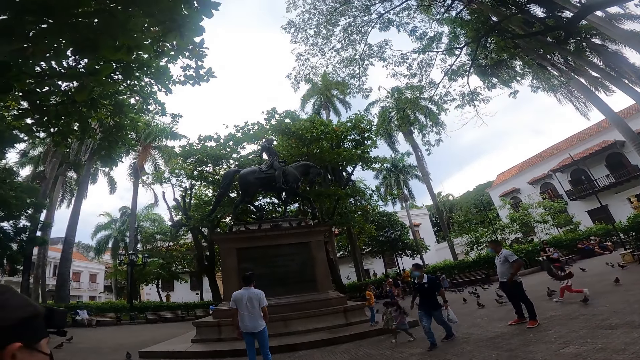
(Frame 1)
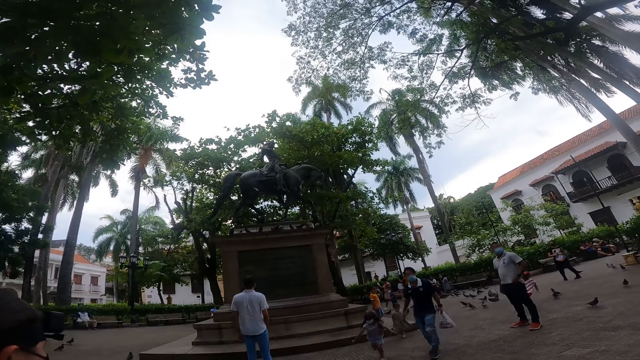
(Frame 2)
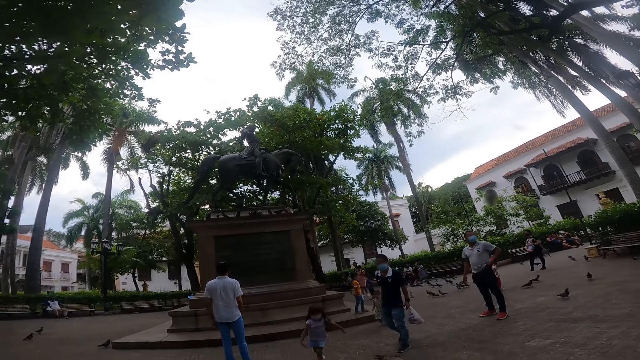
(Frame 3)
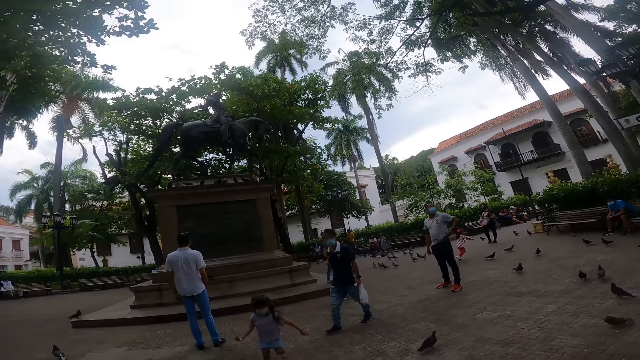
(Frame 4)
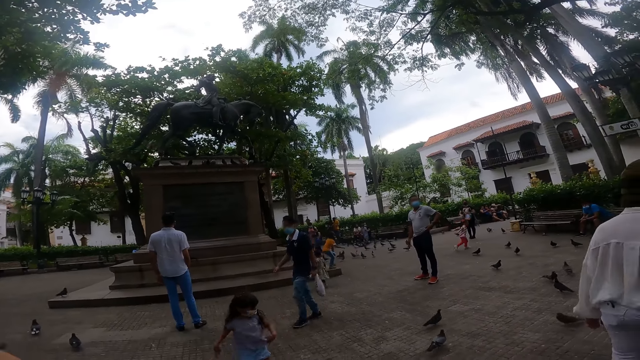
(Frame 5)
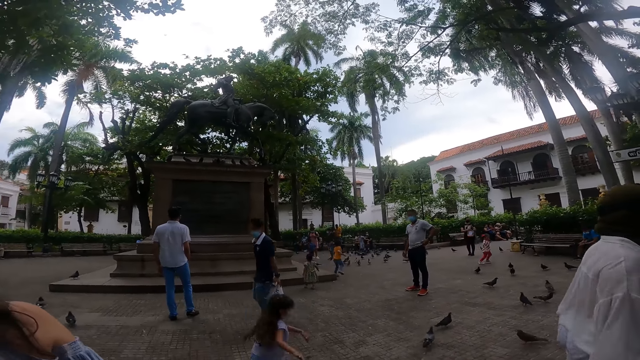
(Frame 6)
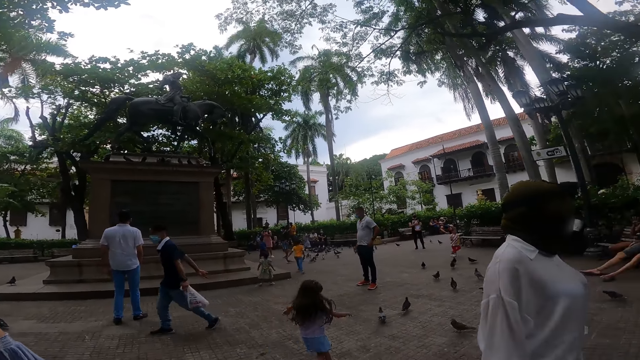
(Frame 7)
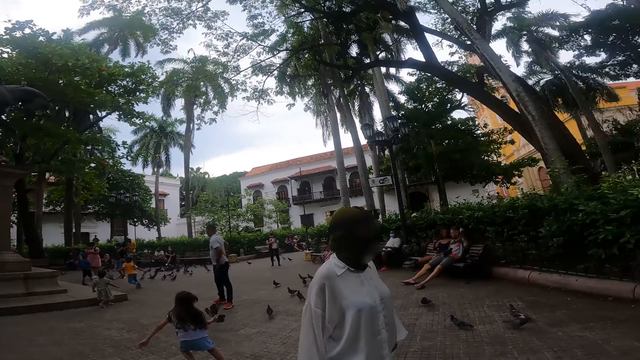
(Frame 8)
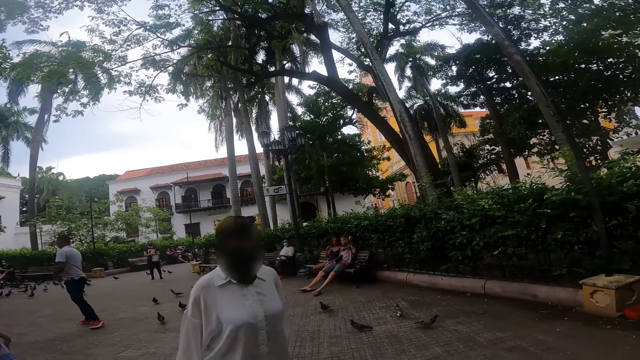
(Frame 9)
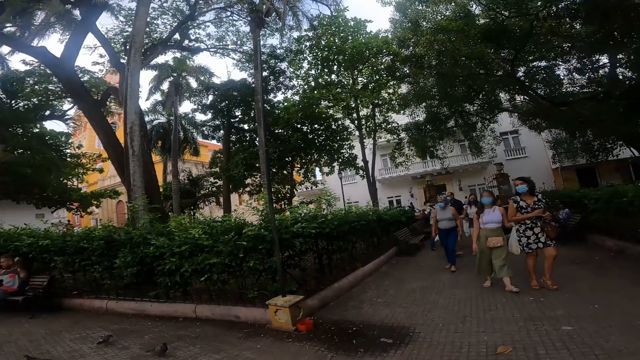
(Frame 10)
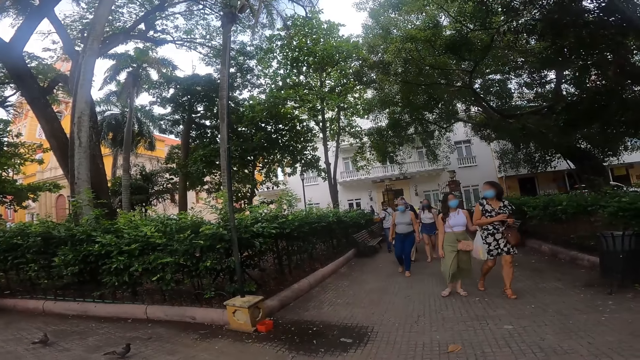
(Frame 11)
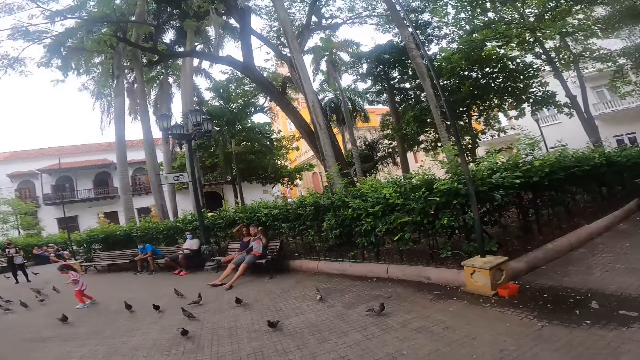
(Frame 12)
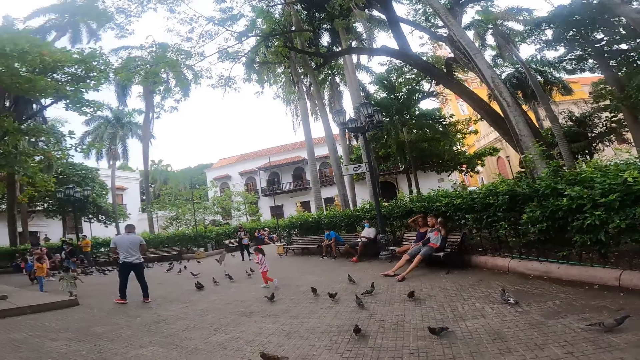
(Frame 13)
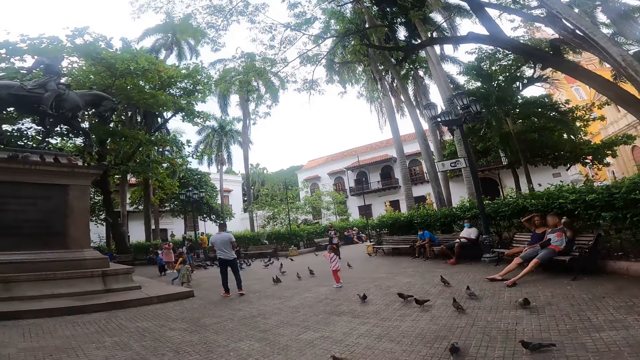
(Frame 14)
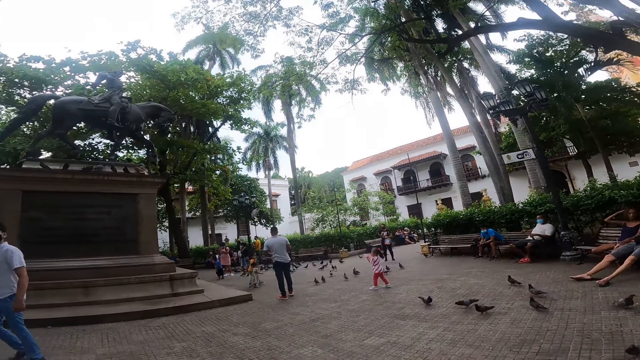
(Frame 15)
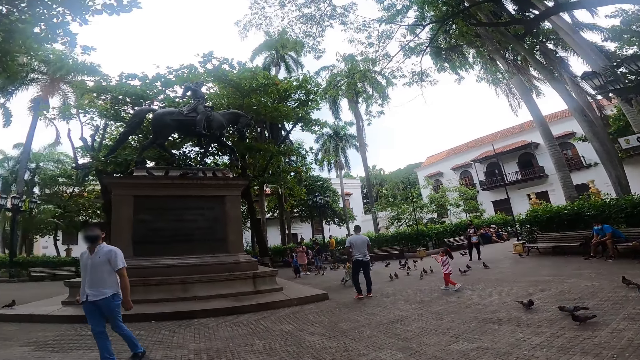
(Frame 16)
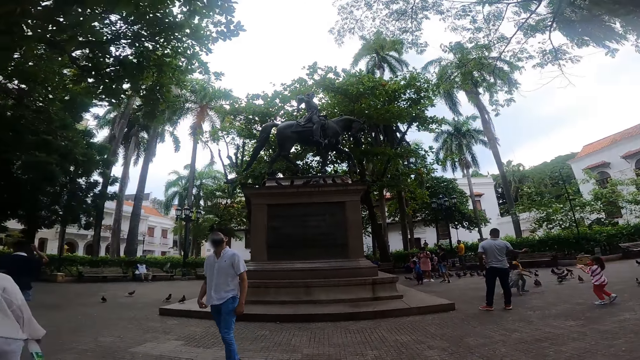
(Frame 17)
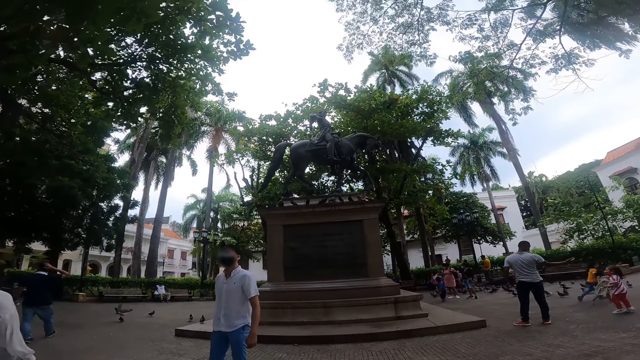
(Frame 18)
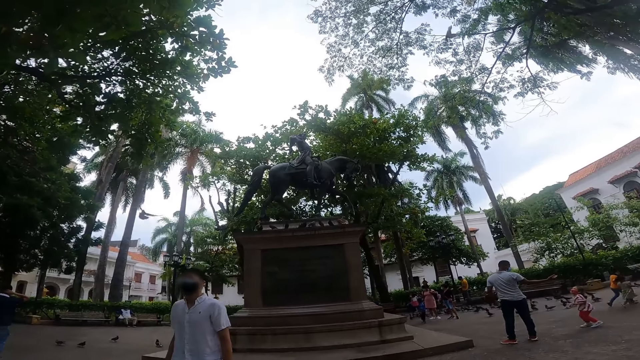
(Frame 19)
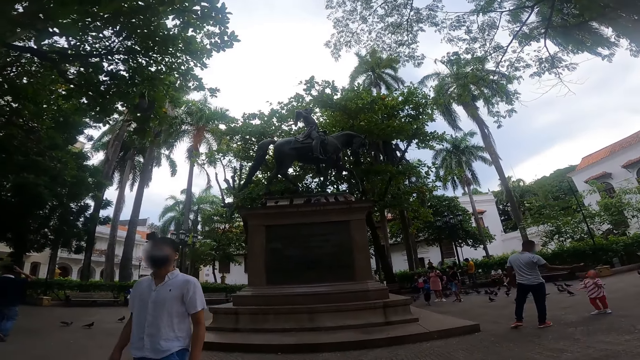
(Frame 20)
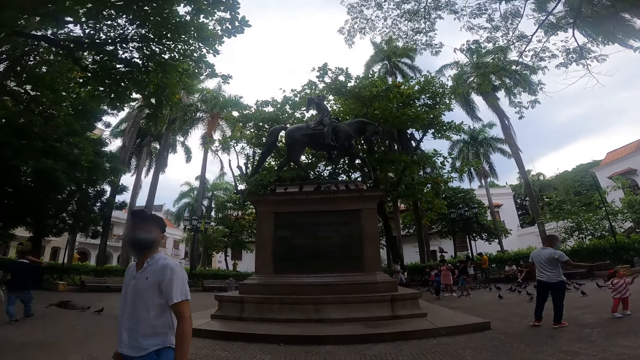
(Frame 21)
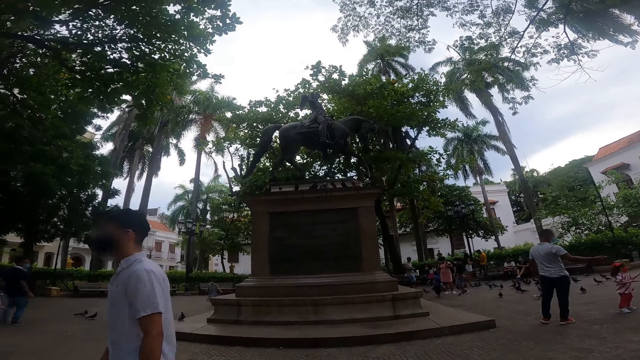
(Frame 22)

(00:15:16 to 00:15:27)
The camera wearer looks around. The first man walks towards the camera wearer.

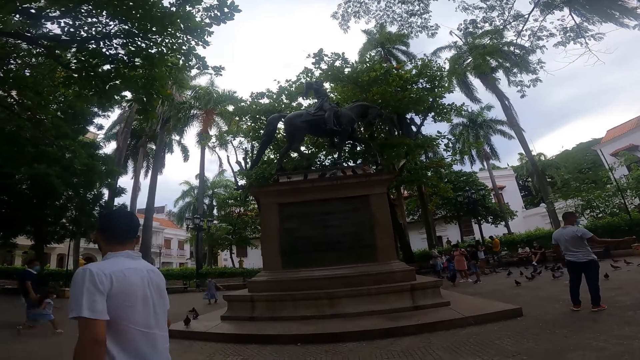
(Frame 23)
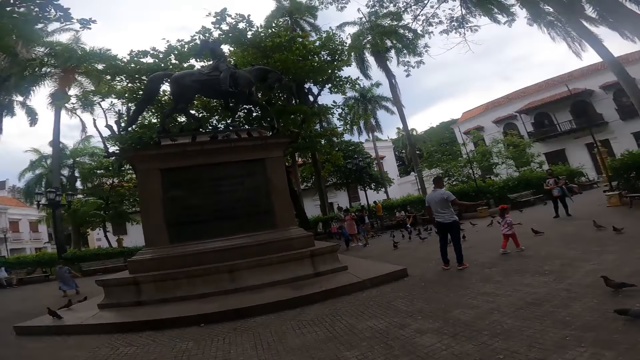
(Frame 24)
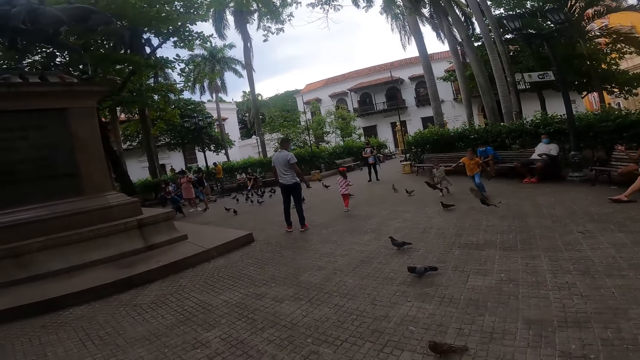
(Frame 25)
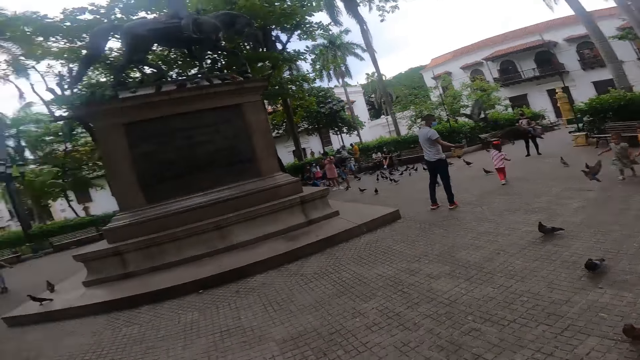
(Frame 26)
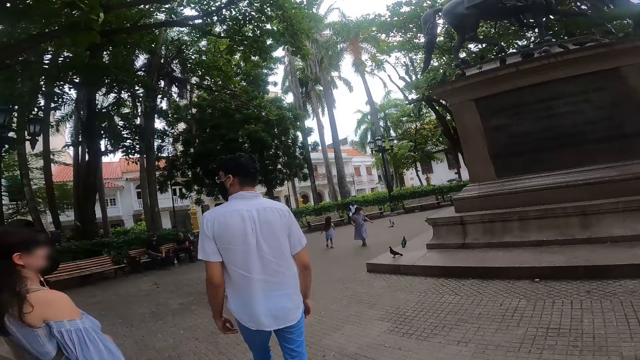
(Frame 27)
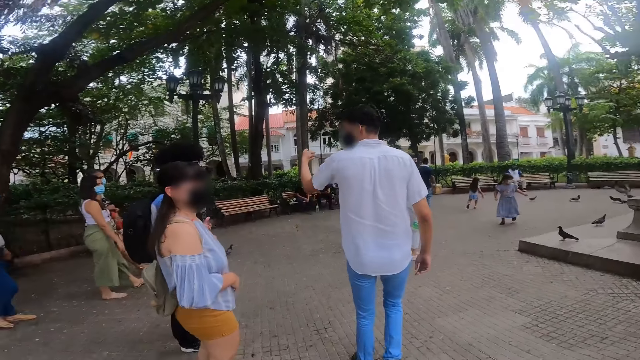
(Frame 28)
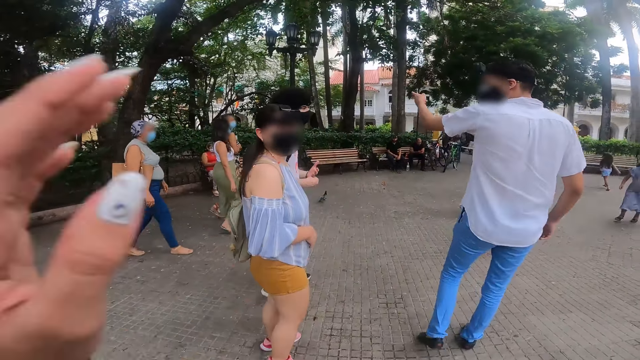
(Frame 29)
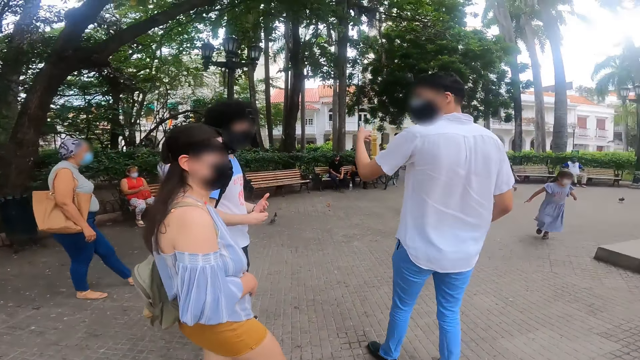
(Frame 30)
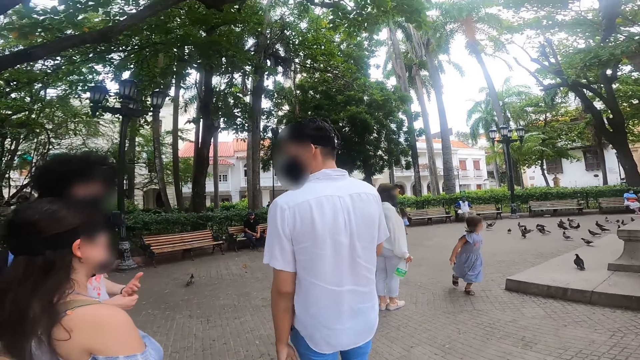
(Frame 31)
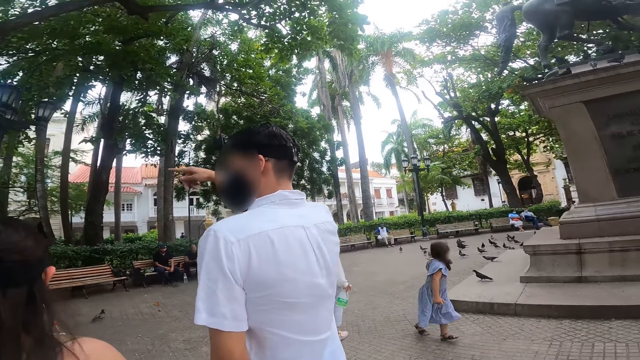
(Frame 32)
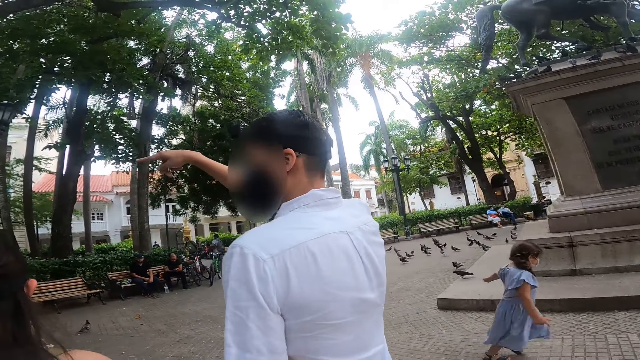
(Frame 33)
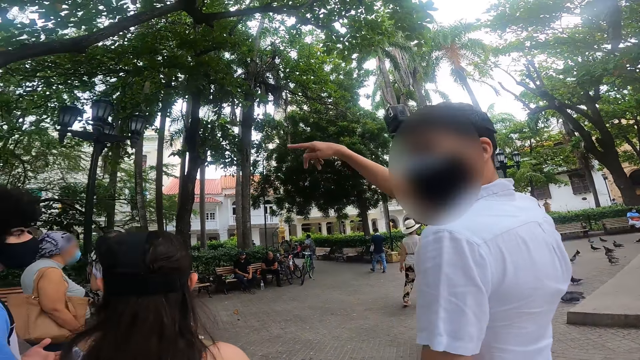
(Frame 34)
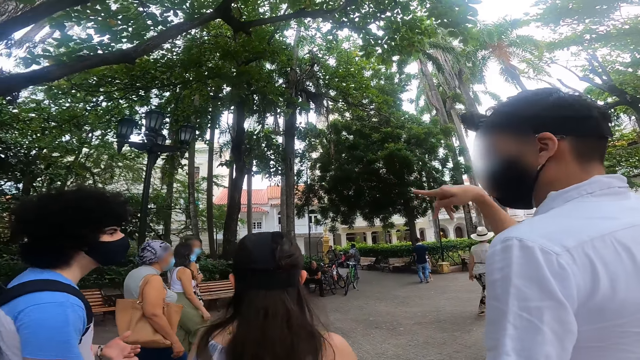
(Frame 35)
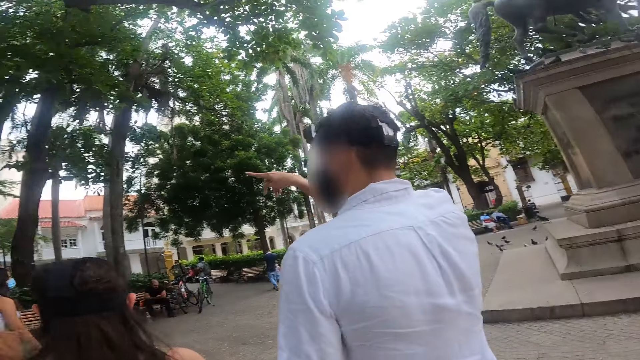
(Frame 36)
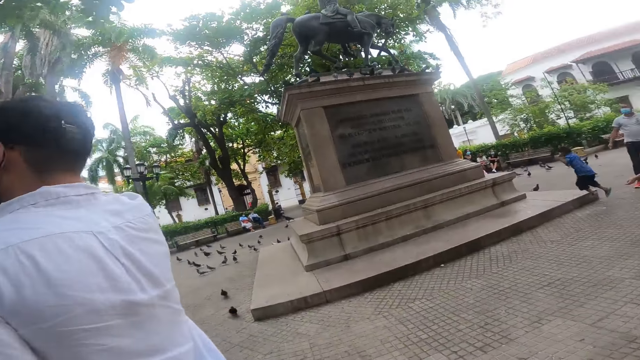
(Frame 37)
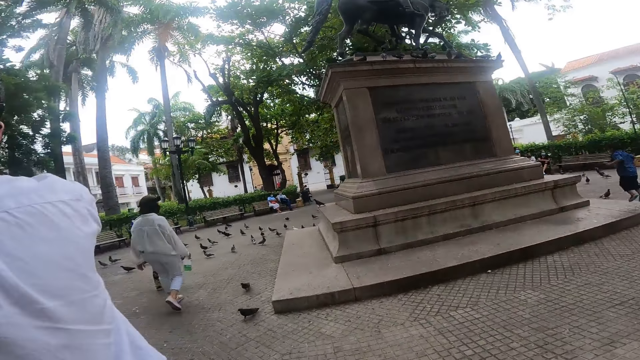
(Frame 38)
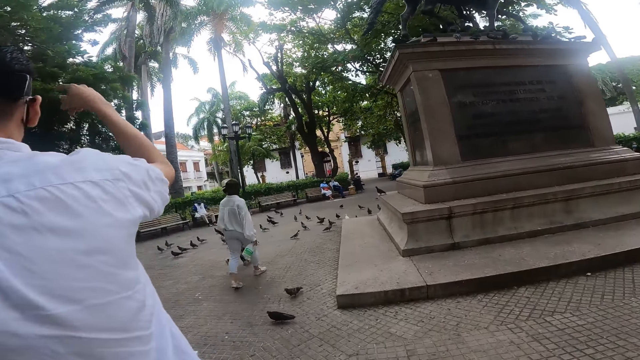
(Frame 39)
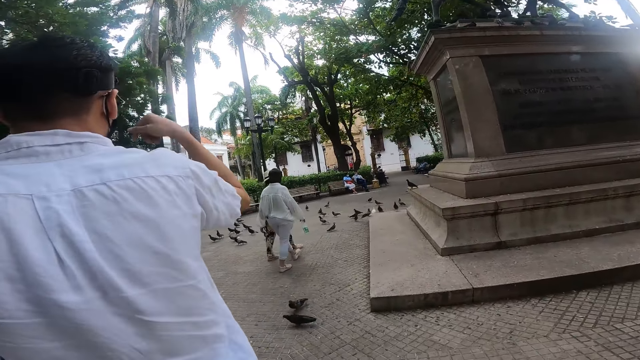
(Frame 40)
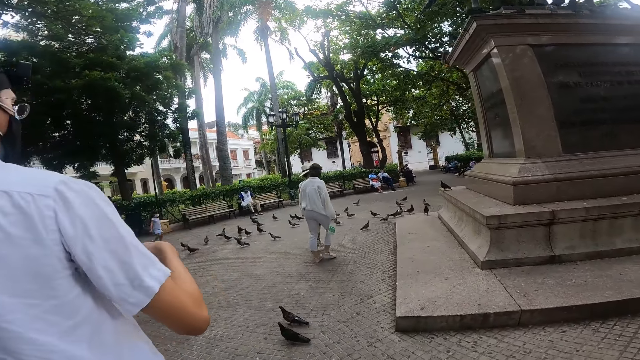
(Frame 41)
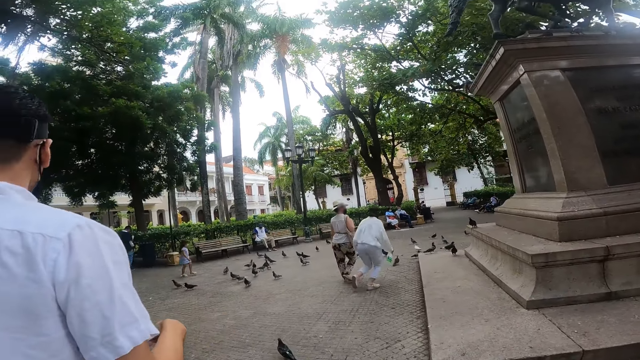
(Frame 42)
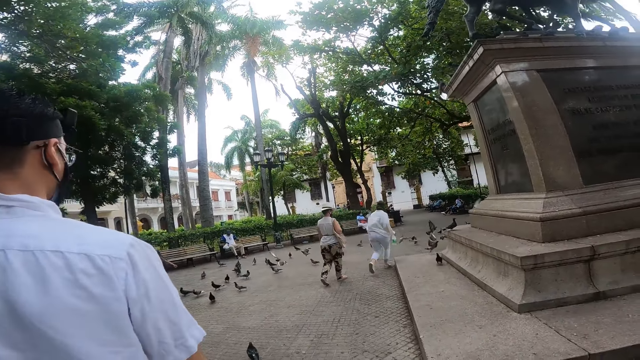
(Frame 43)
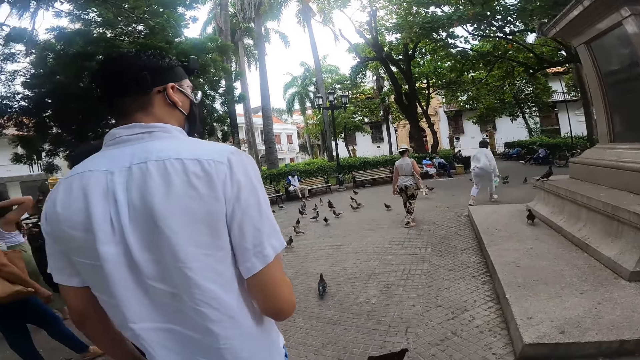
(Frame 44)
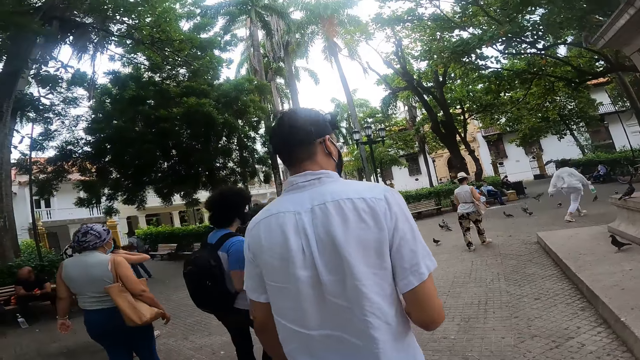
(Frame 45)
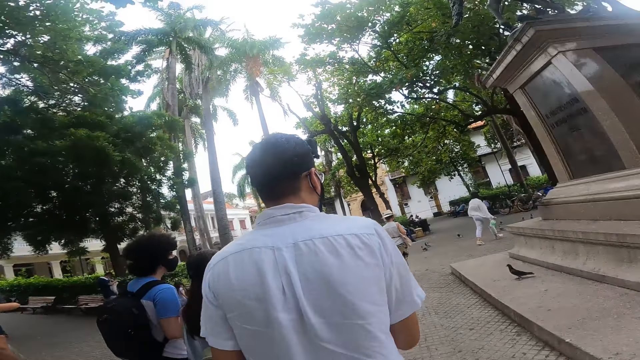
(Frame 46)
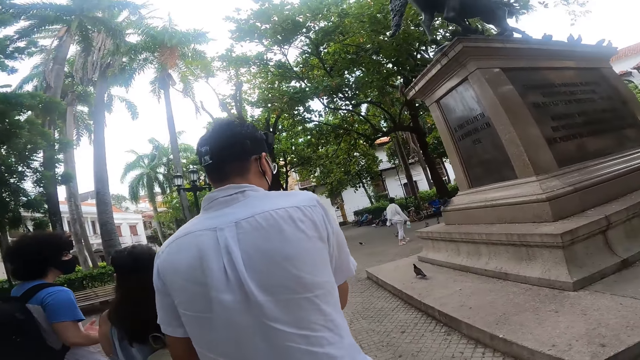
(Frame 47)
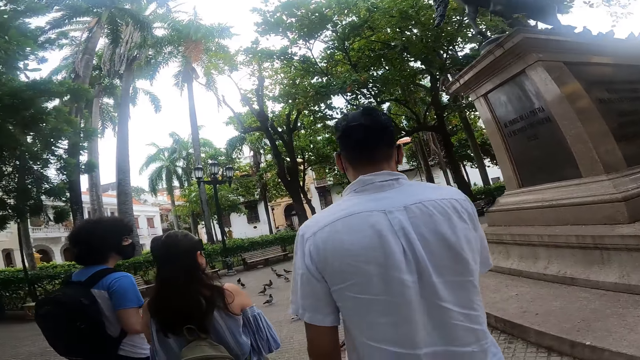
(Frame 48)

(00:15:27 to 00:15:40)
The first man interacts with the first woman, the other man, the other woman and the camera wearer. The camera wearer raises the left hand and lowers the left hand. The camera wearer, the first woman, the first man and the other man walk down the open space. The camera wearer raises the right hand. The other woman walks down the open space. The other woman runs after some pigeons in the open space. The camera wearer lowers the right hand. They move around.
